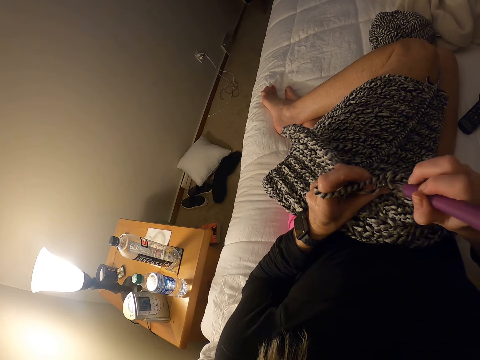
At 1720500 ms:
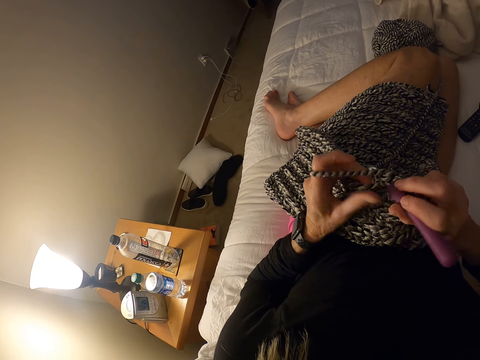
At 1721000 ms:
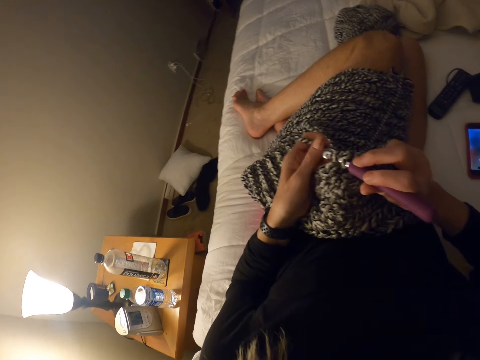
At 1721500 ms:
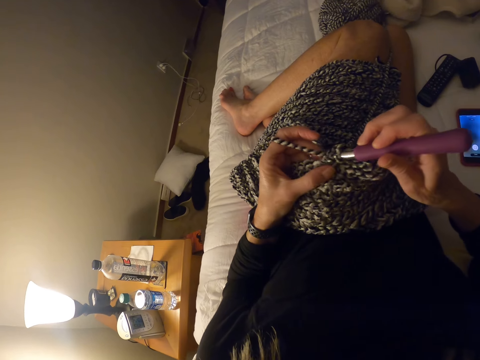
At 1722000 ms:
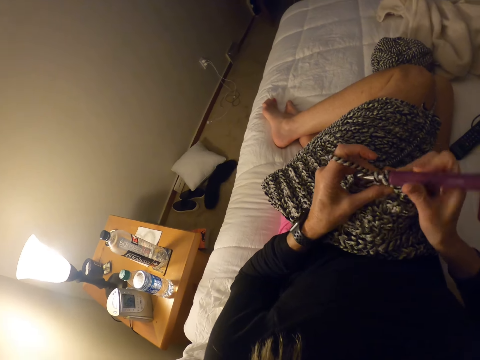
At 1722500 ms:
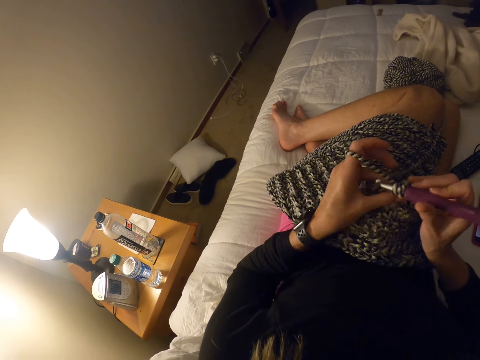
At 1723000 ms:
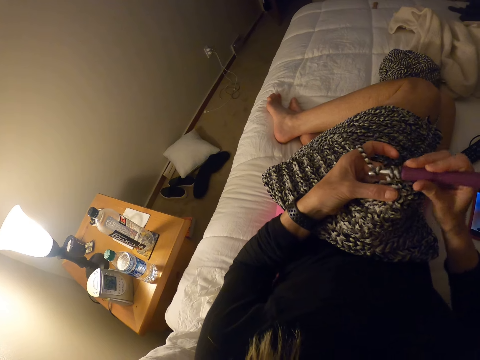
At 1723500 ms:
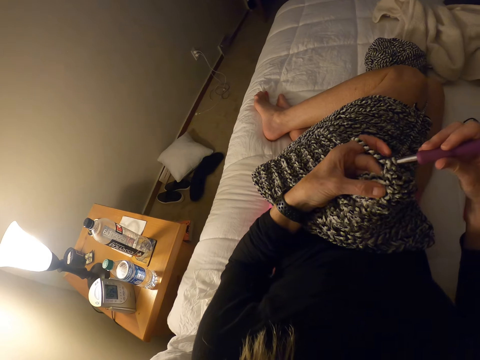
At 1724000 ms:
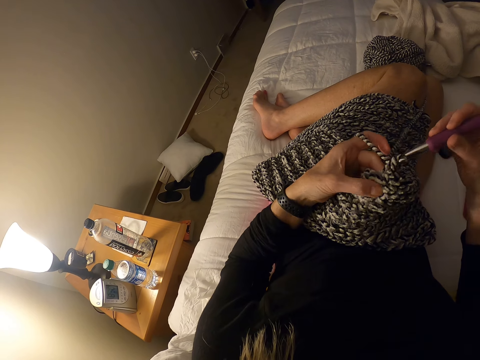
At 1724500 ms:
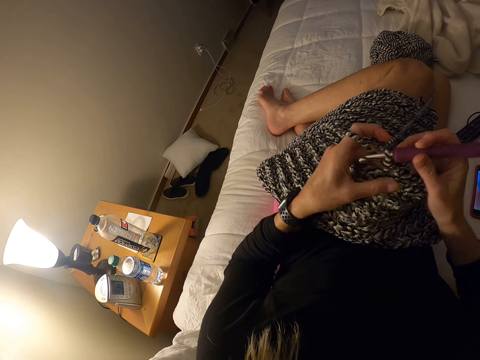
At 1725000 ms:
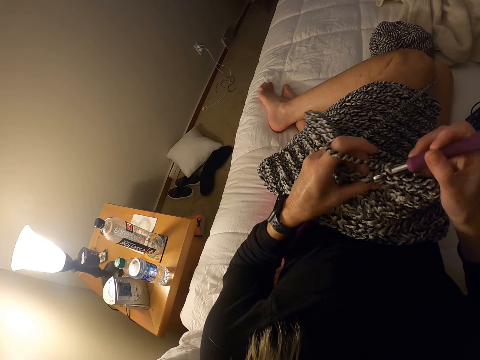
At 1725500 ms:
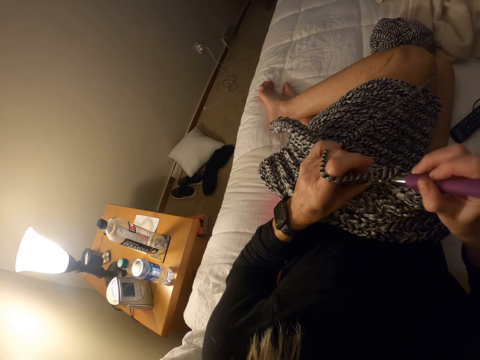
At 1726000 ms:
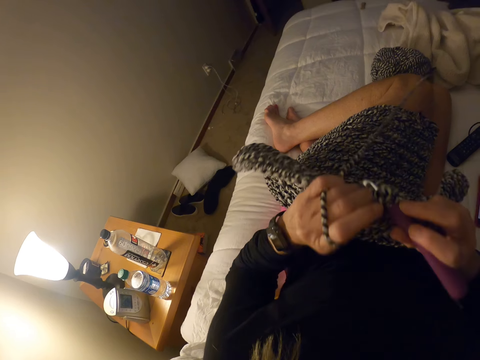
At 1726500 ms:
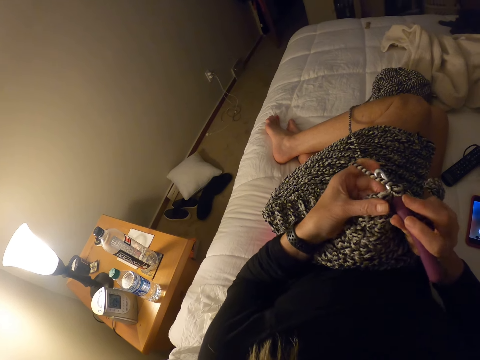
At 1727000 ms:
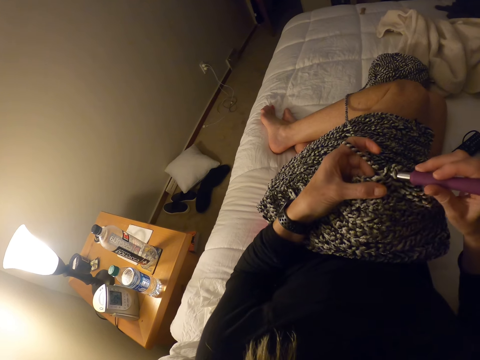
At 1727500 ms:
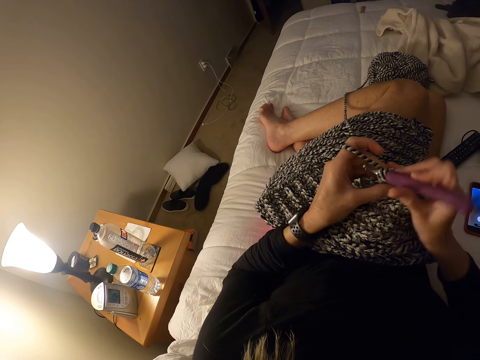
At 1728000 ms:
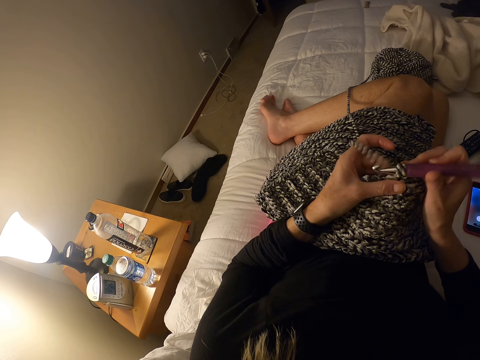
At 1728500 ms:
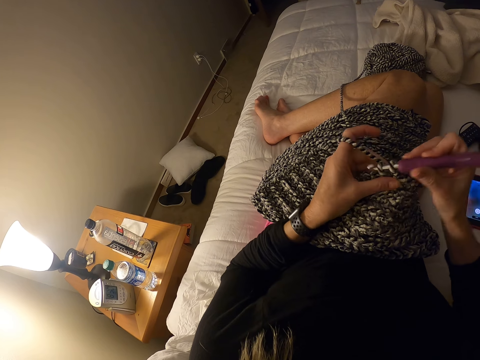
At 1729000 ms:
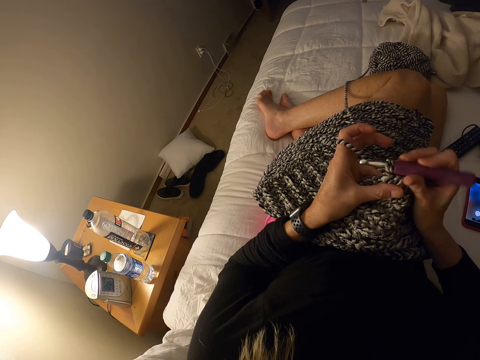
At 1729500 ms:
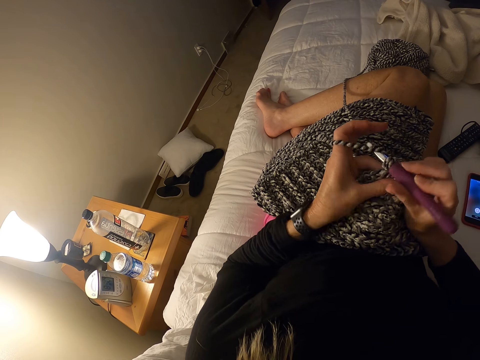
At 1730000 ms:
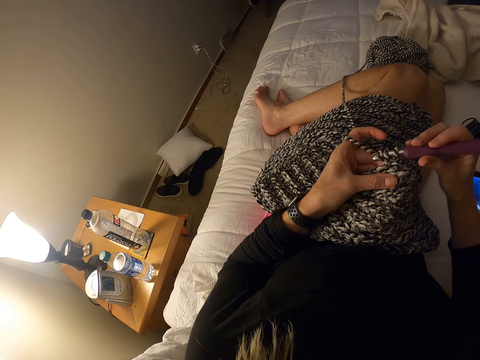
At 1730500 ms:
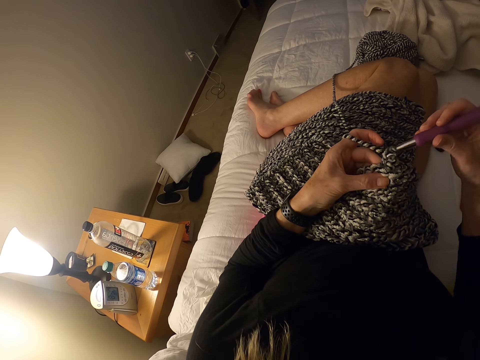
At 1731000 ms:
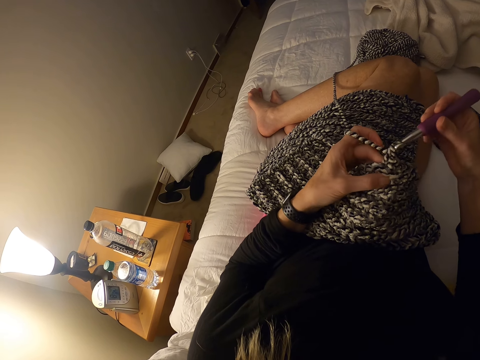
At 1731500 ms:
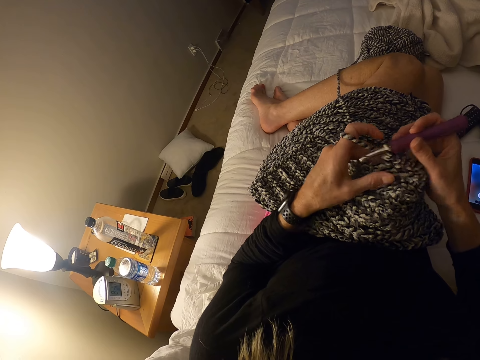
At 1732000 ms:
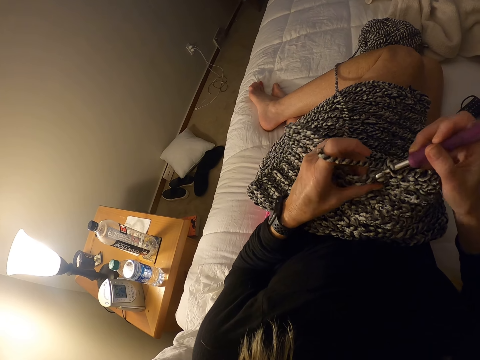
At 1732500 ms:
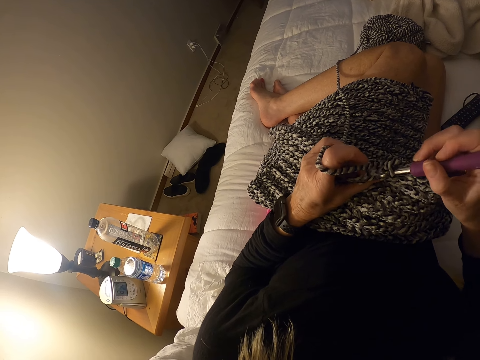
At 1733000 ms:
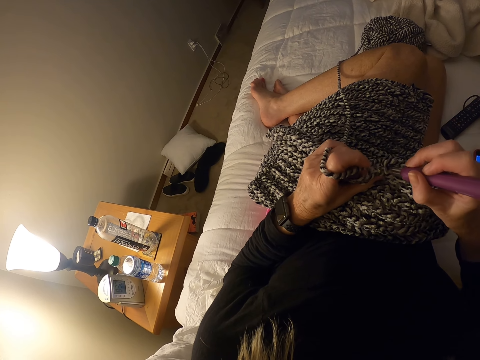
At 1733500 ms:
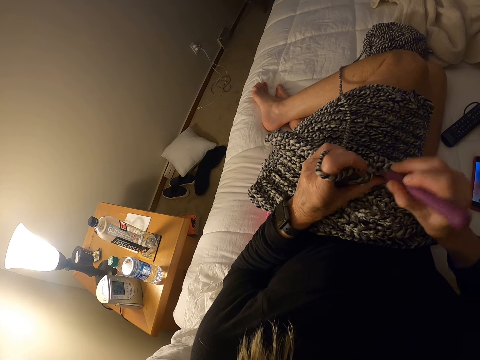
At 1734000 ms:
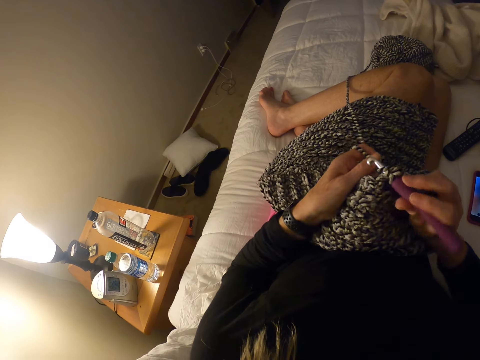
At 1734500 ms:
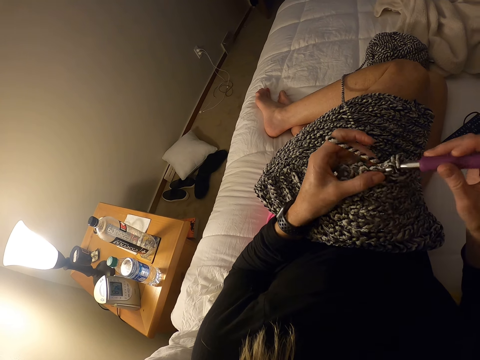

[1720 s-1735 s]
The camera wearer knits a piece of fabric with a knitting needle. They adjust the piece of knitted fabric on a lap. They knit the piece of fabric with the knitting needle. They adjust the piece of knitted fabric on the lap.

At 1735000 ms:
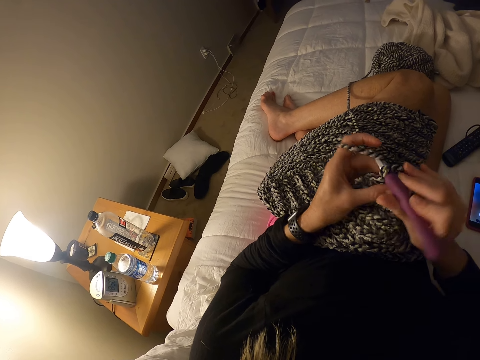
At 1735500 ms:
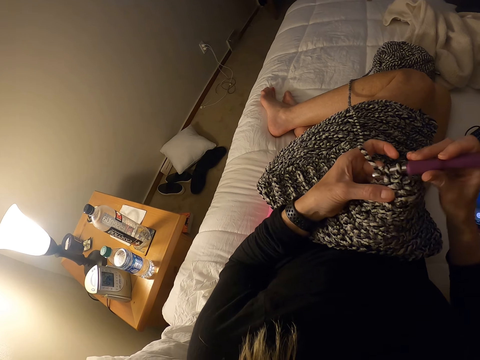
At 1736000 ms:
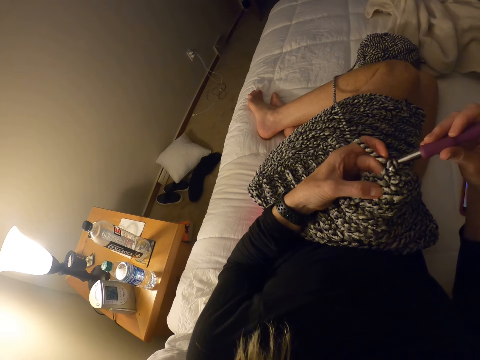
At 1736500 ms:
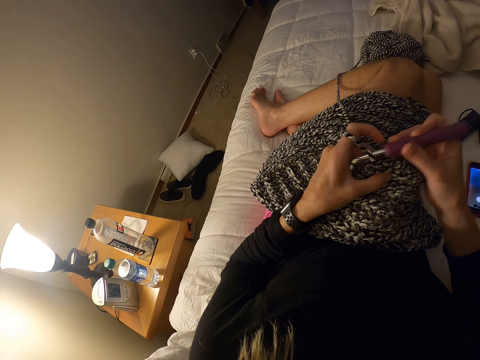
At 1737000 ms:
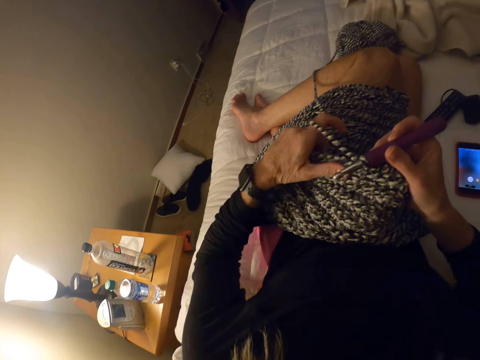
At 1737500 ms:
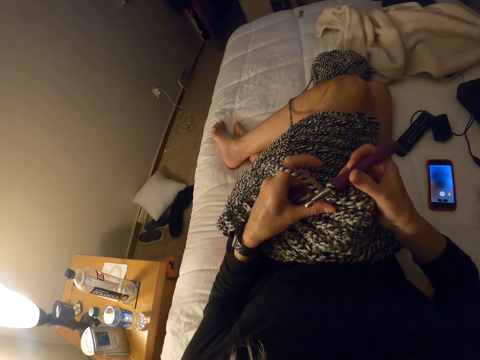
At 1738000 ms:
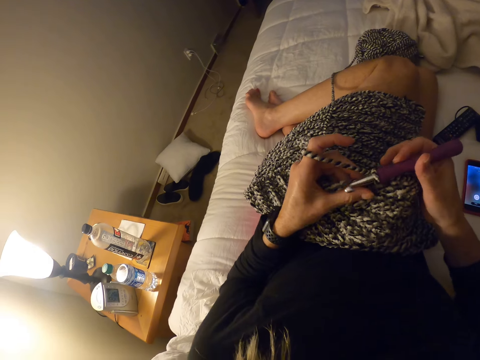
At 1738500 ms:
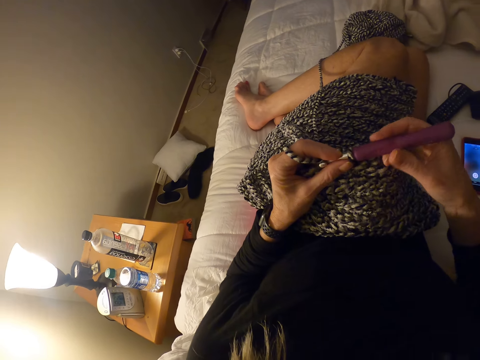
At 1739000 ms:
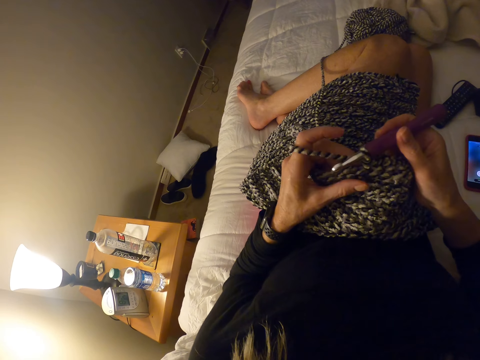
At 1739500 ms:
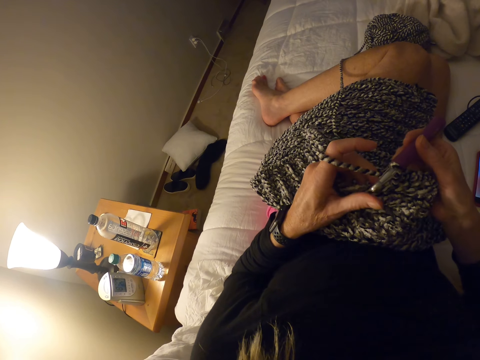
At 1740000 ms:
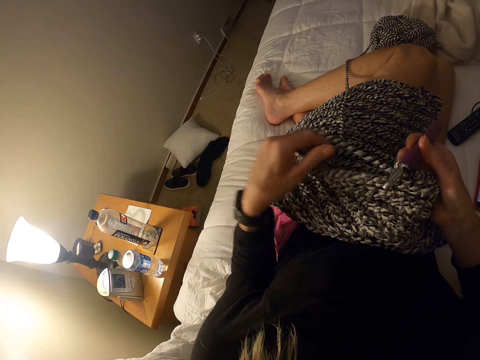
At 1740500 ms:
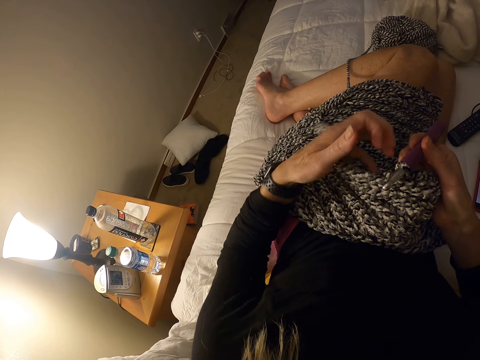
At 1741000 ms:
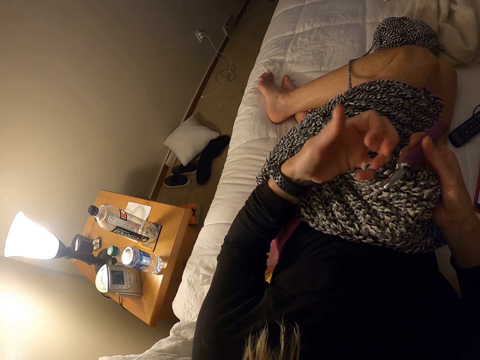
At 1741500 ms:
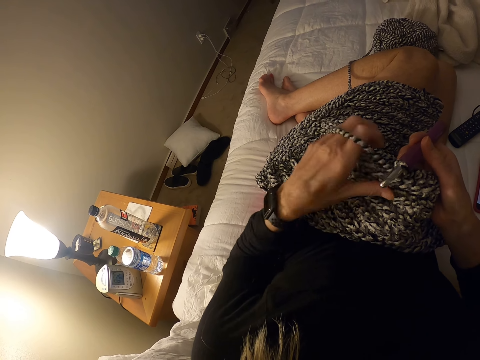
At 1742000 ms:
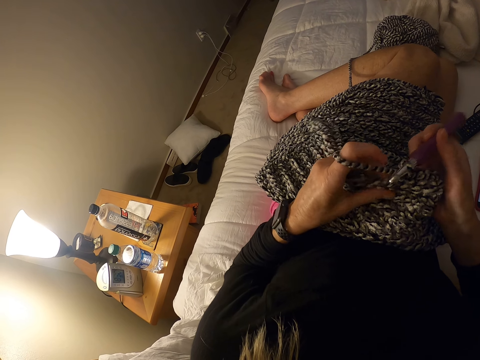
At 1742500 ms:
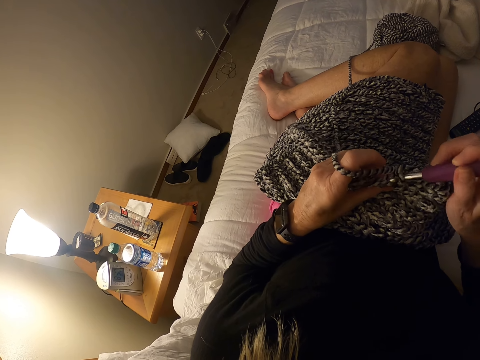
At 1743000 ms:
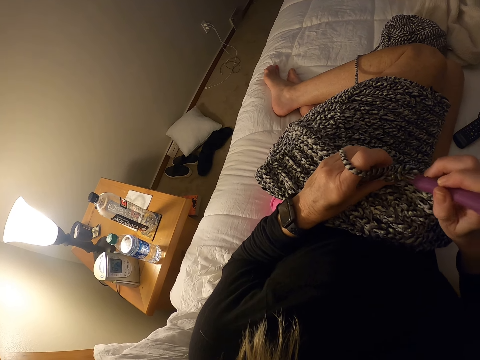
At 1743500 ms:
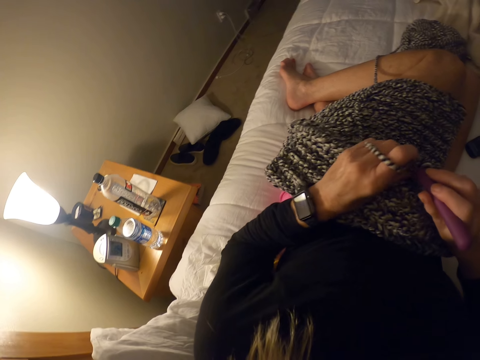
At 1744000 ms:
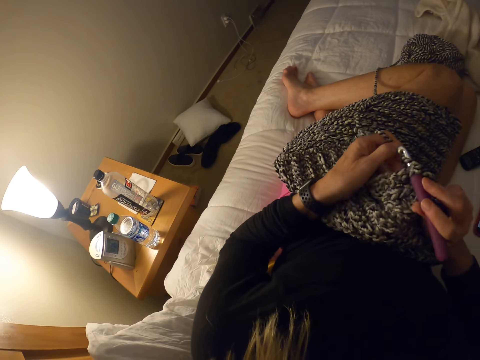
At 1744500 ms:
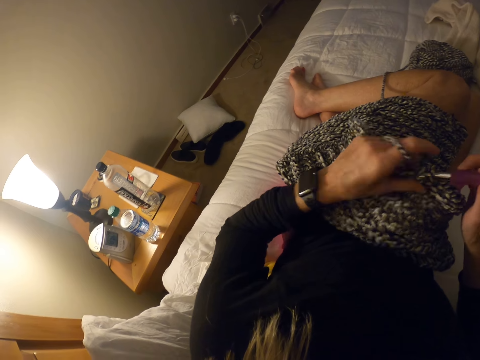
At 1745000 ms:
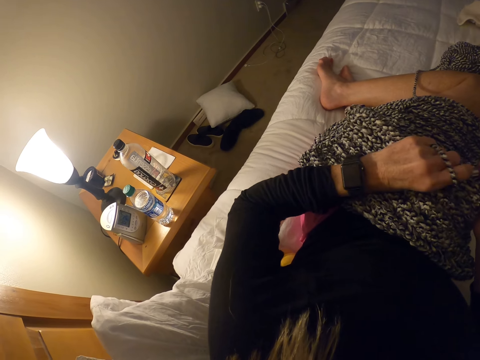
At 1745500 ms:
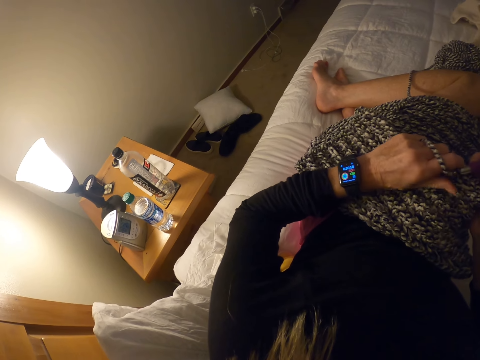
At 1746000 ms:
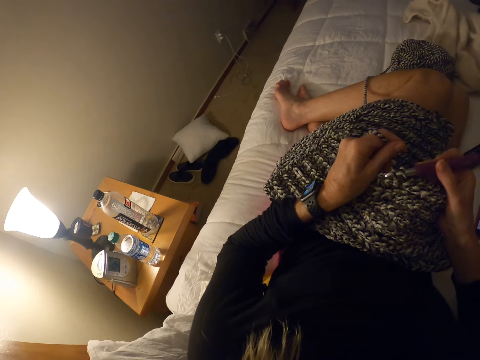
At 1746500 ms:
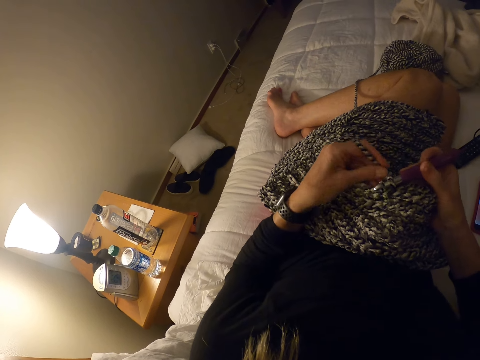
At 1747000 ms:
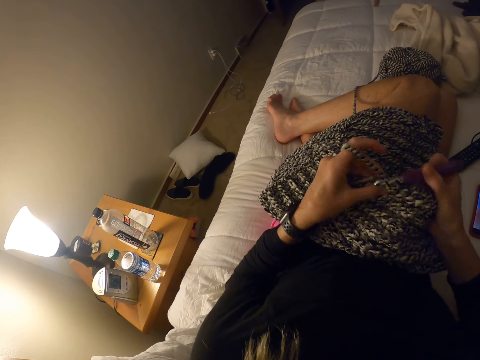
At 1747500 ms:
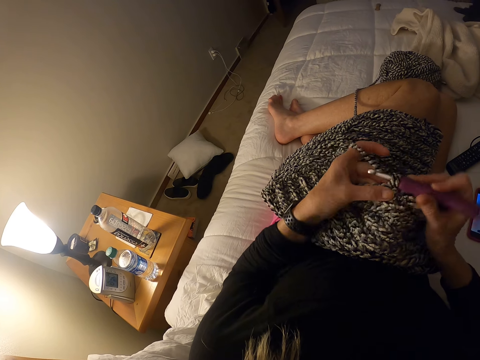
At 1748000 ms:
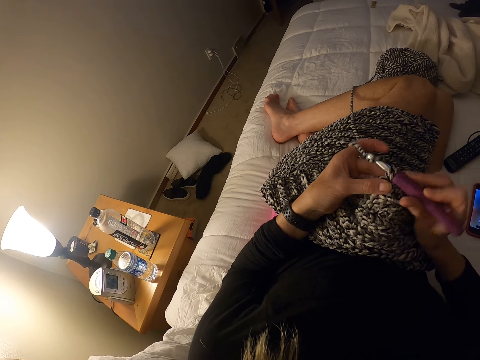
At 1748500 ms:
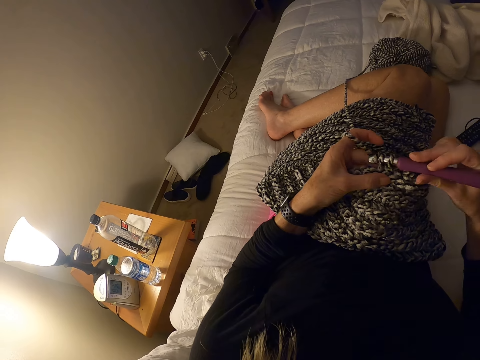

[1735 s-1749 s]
The camera wearer knits a piece of fabric with a knitting needle. She adjusts the piece of knitted fabric on a lap. She adjusts the yarn with her left hand. She knits the piece of fabric with the knitting needle.
